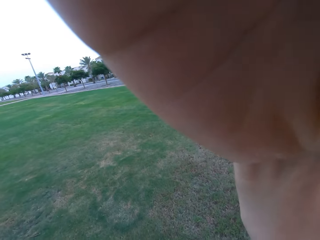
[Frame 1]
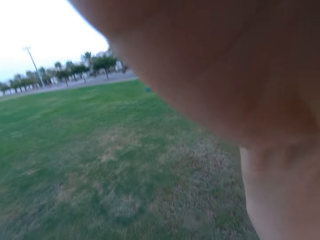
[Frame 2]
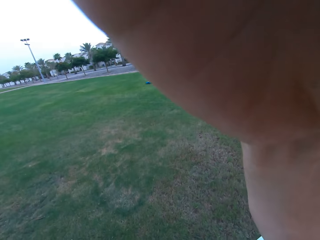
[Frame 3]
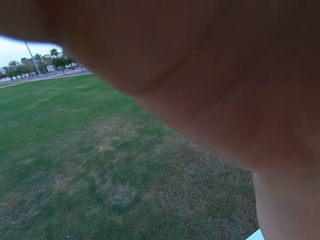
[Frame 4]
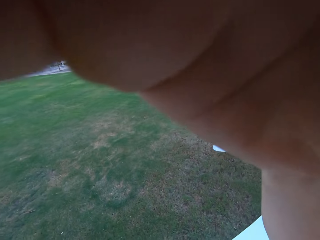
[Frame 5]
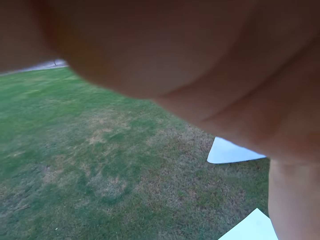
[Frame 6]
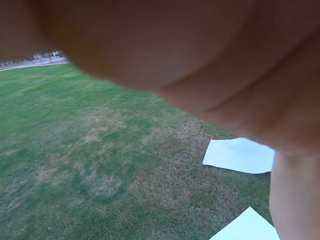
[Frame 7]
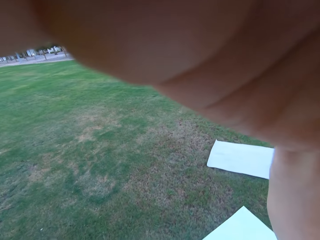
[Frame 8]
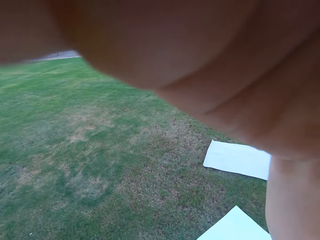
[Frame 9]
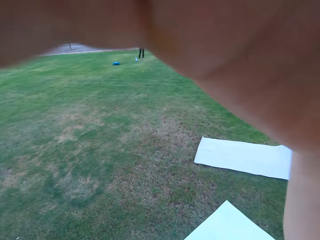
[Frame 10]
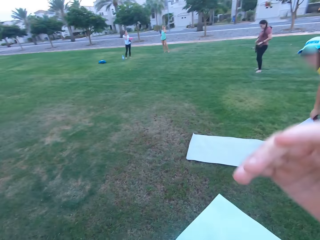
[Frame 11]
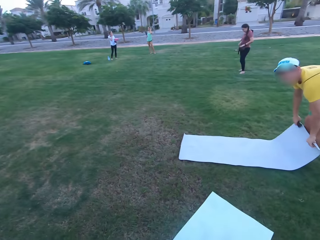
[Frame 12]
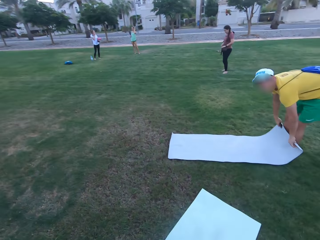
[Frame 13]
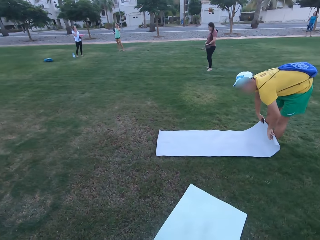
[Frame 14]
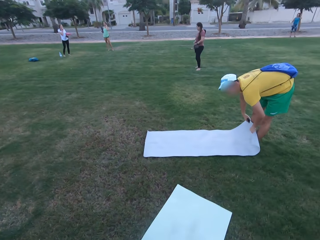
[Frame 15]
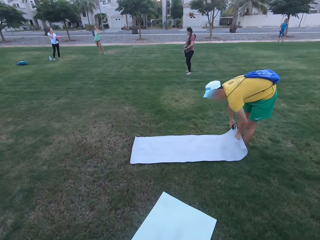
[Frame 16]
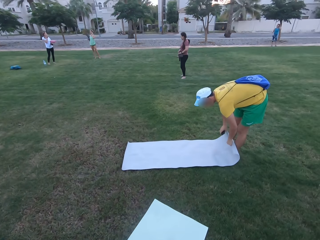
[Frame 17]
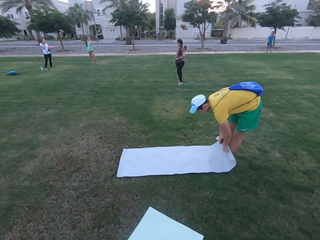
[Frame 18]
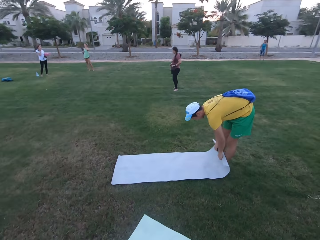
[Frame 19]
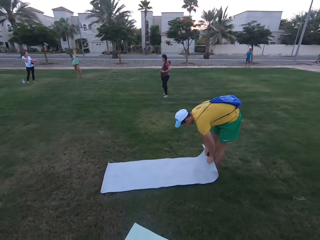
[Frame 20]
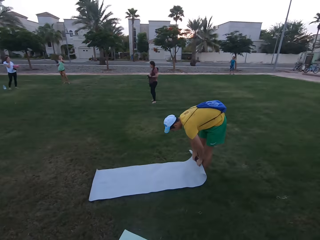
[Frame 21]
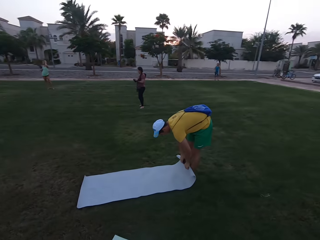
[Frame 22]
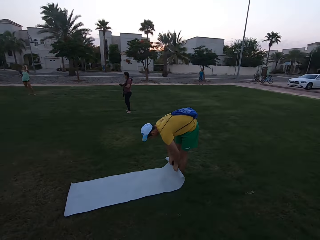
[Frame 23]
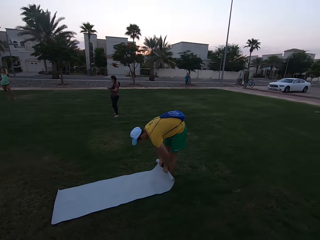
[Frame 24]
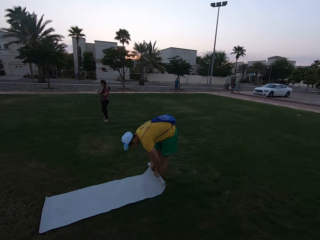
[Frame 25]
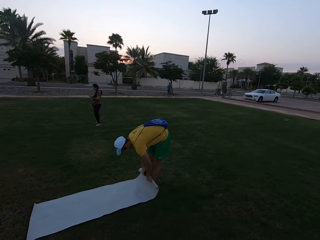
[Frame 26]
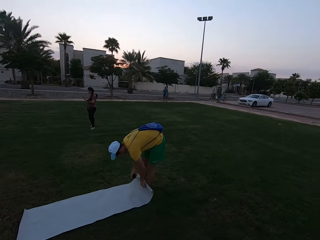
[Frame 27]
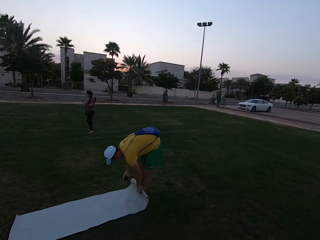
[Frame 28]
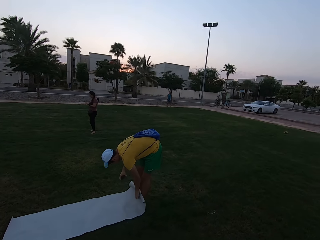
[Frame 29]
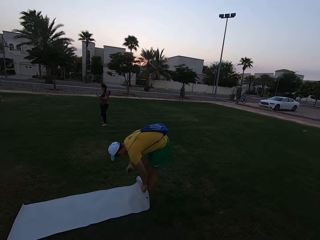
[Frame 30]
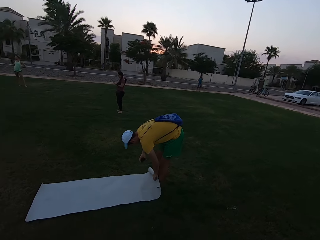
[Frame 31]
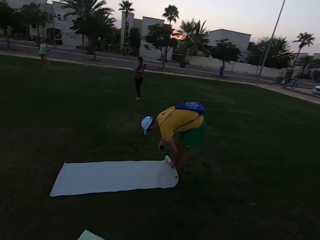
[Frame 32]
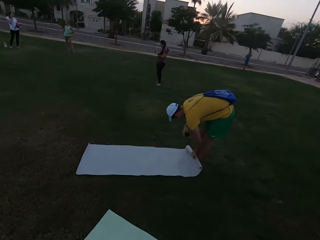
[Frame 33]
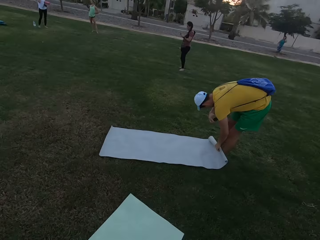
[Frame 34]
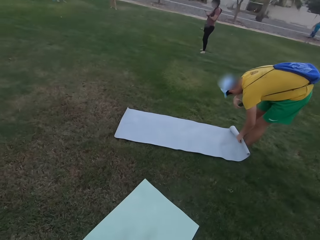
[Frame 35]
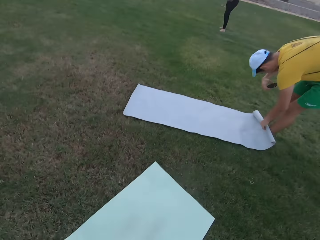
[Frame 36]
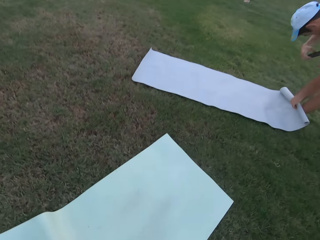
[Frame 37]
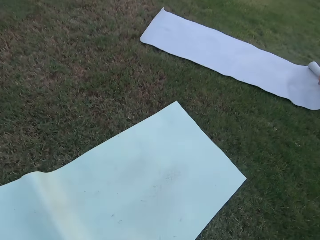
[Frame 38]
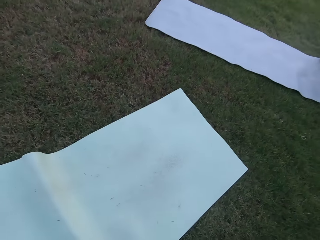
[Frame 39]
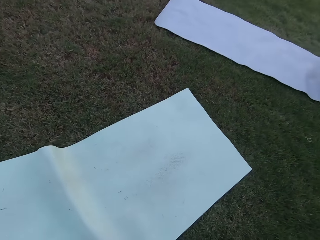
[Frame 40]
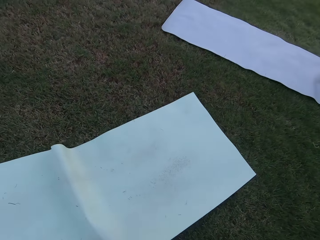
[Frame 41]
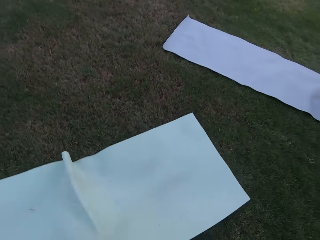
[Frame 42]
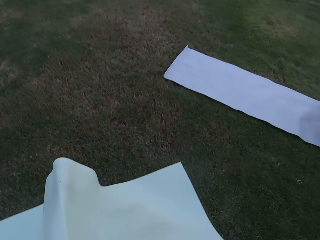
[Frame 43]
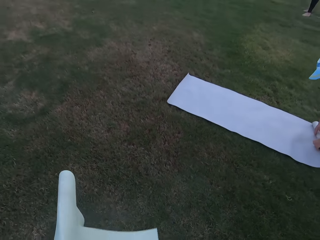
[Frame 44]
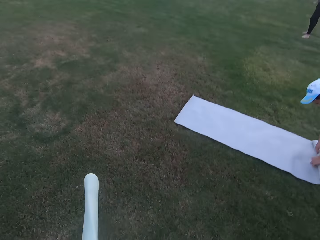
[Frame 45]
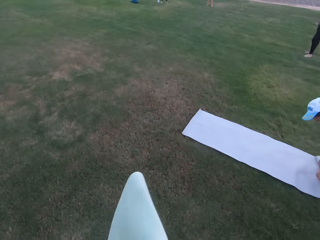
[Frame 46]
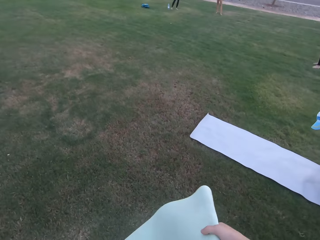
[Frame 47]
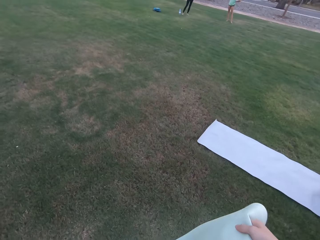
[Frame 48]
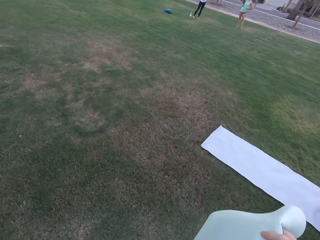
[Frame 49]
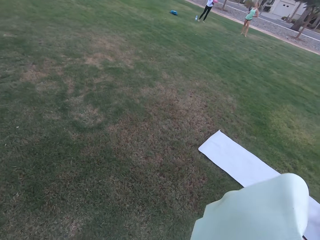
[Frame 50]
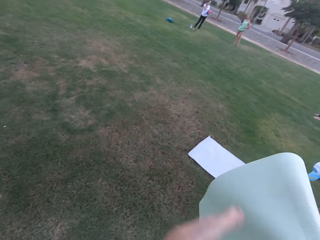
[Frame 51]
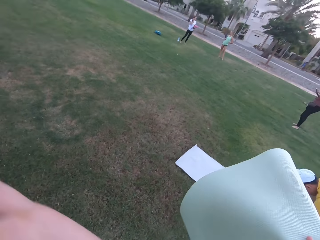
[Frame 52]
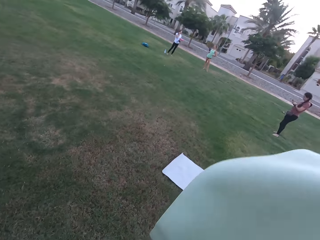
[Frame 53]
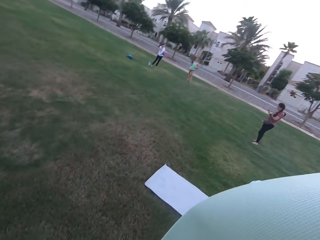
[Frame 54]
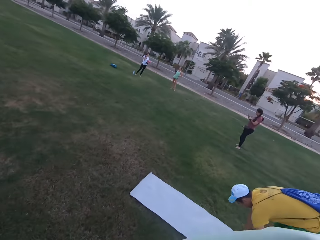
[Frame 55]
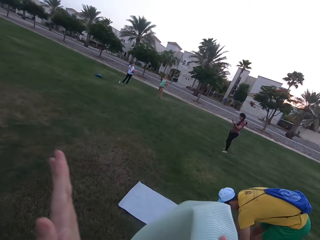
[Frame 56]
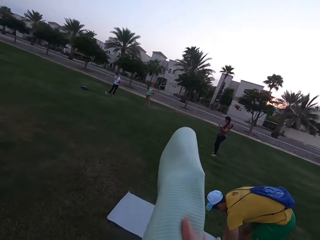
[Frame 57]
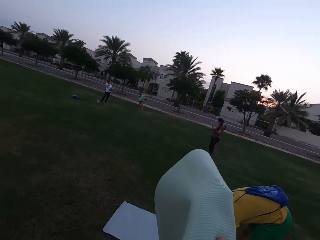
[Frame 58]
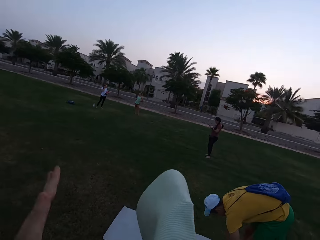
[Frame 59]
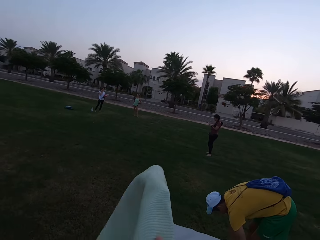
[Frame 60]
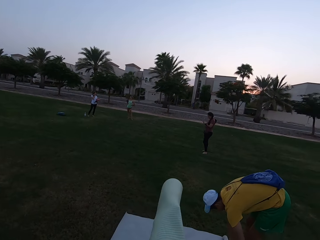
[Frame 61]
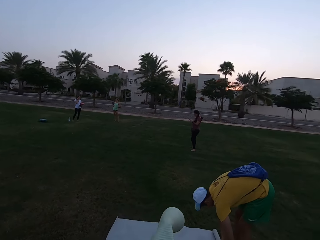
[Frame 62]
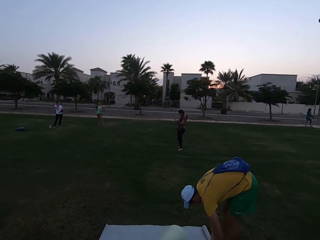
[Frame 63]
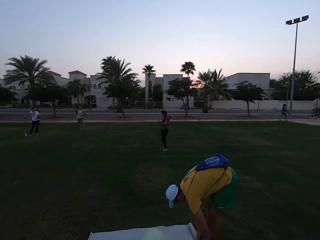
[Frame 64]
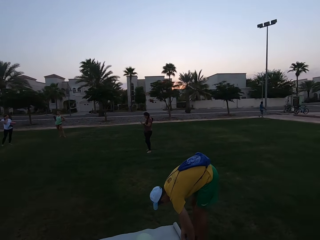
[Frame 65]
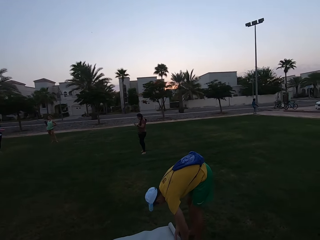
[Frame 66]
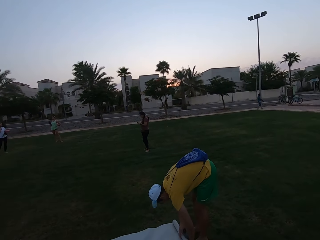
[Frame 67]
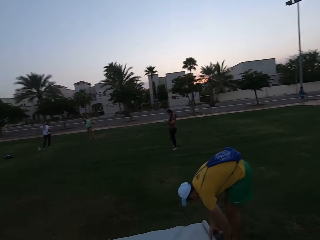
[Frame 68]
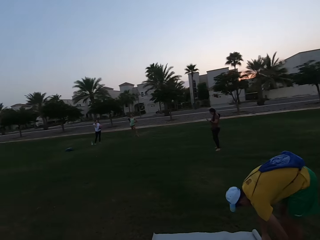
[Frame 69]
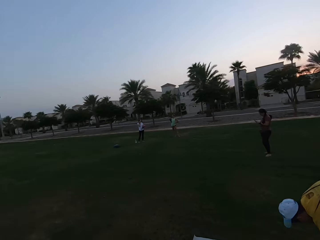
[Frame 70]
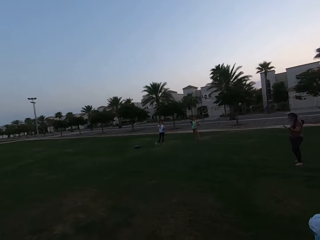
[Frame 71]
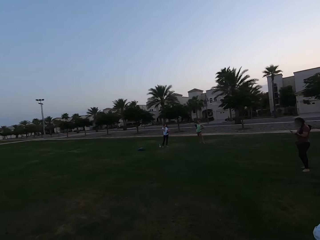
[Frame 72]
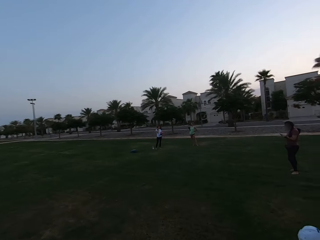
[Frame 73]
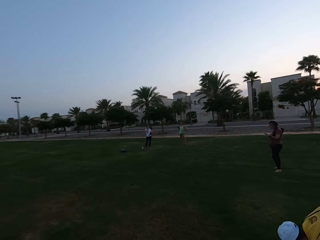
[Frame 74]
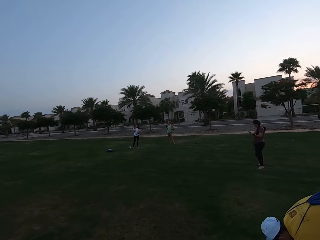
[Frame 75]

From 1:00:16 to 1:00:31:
A man folds the cloth. The camera wearer picks up the cloth from the ground. They wipe the cloth. A woman operates the phone.

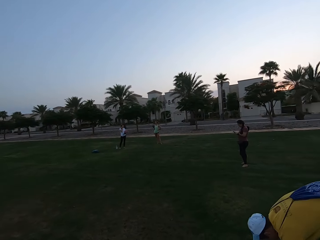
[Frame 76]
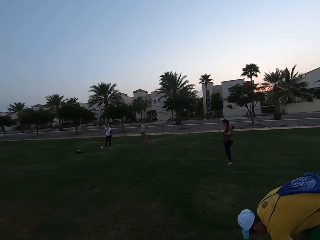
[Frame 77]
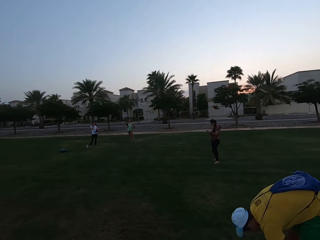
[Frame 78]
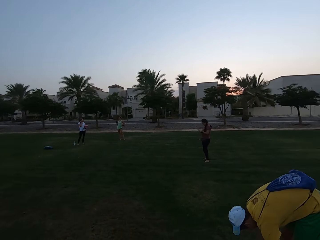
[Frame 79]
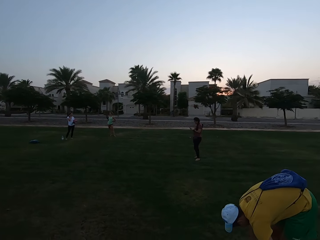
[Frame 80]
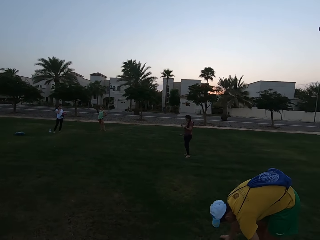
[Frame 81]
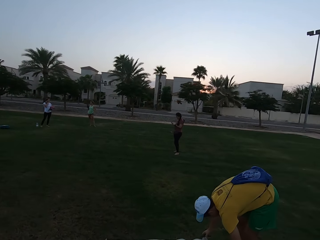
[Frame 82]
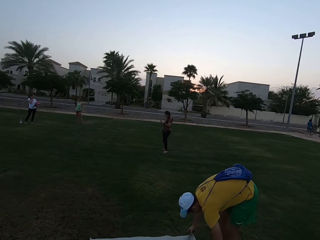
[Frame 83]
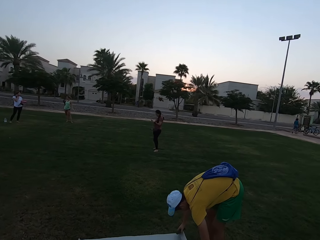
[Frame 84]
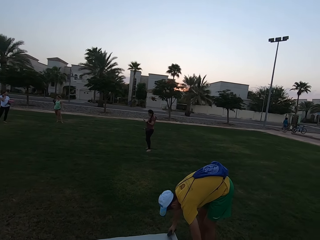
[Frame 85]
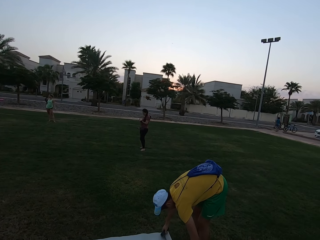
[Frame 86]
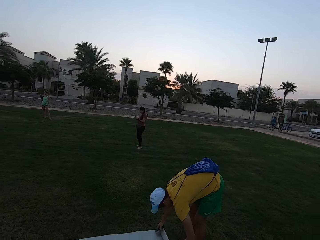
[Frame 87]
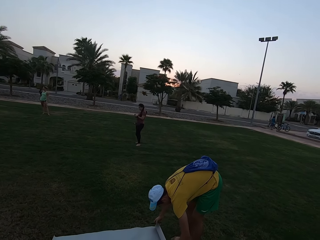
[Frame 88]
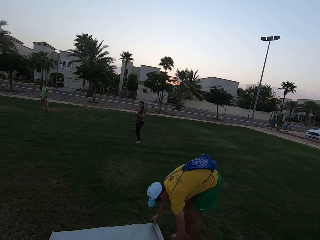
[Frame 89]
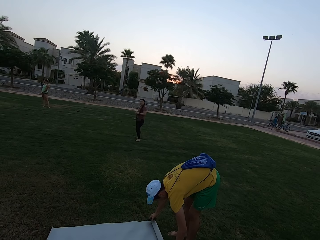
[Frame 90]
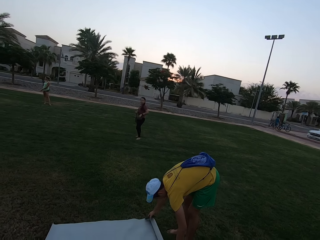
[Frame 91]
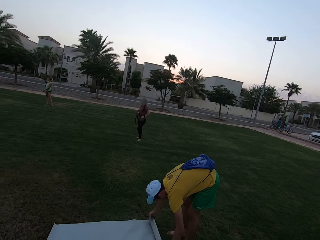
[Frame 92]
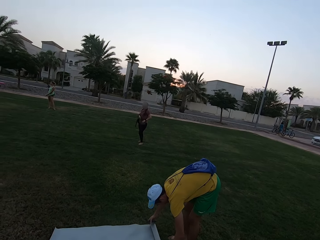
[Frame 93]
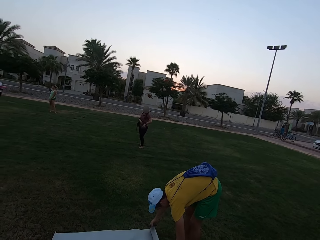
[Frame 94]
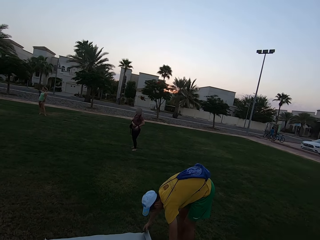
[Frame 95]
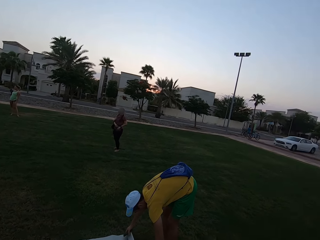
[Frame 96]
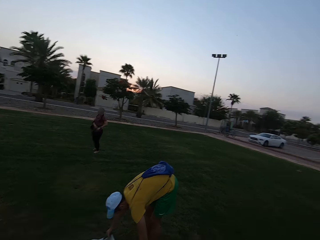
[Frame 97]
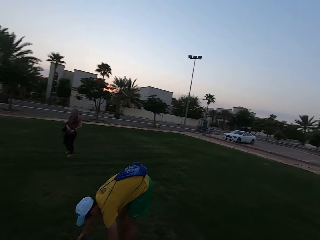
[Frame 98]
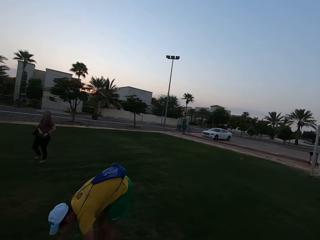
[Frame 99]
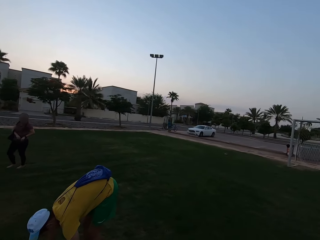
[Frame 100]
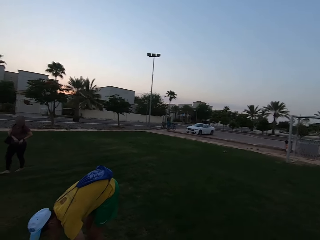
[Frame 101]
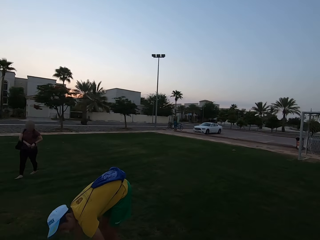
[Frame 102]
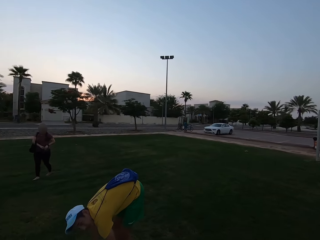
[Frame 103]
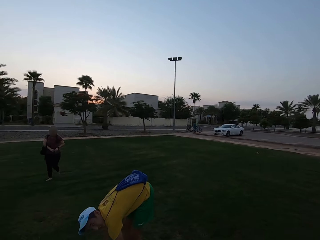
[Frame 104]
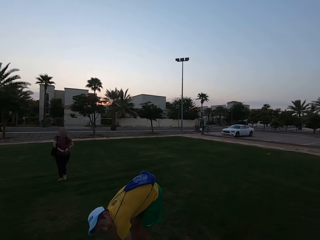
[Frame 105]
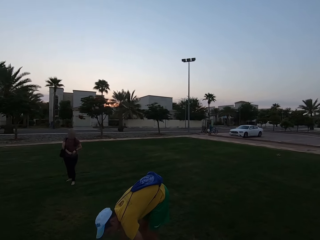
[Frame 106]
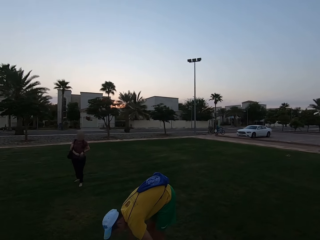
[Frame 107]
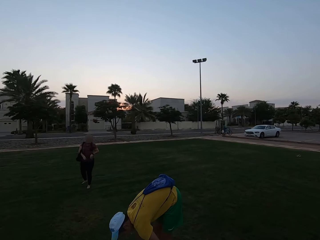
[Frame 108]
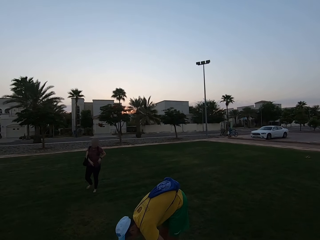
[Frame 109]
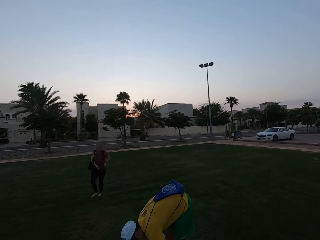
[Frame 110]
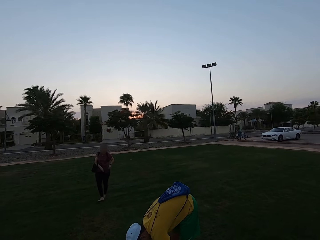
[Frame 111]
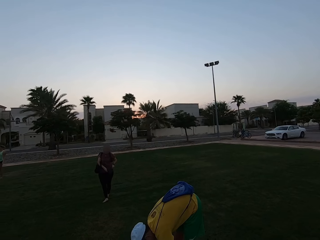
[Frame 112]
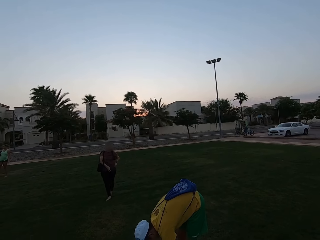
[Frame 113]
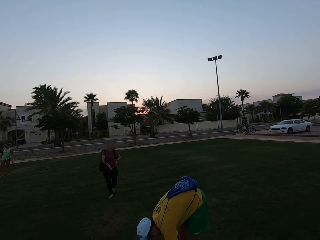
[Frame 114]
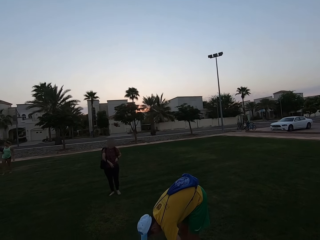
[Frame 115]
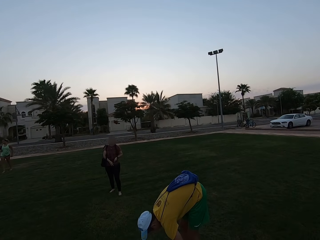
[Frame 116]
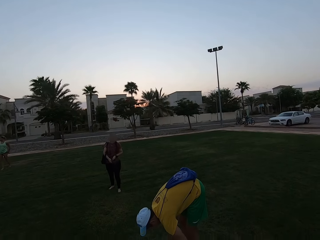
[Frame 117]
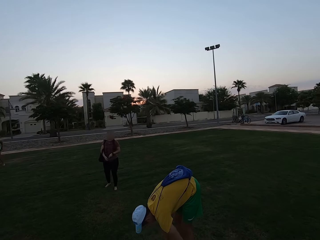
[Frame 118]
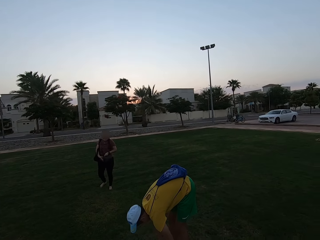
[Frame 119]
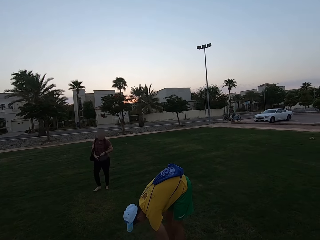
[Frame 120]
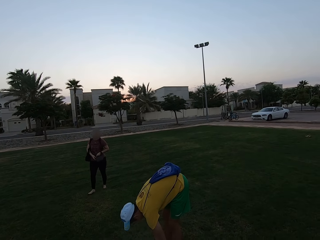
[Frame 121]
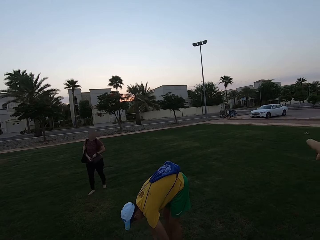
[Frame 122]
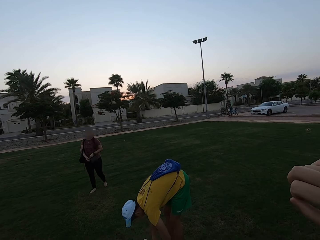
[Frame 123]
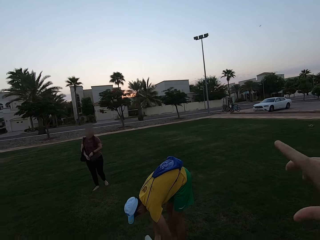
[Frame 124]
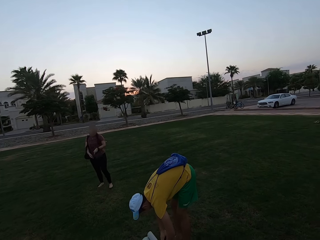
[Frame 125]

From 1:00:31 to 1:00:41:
The camera wearer stares around the field. A woman walks towards the camera wearer.
